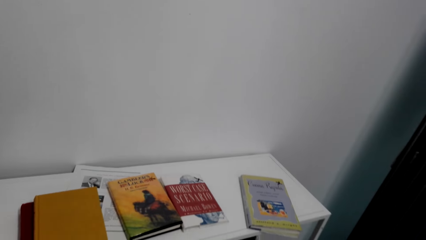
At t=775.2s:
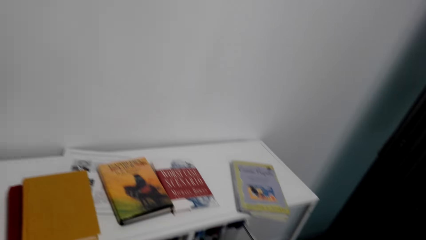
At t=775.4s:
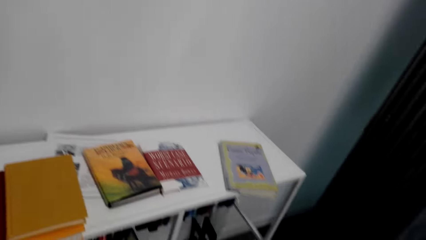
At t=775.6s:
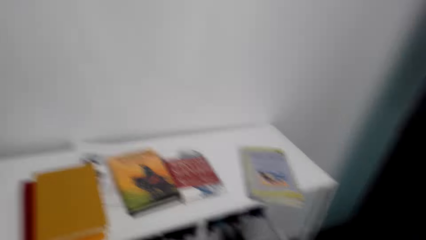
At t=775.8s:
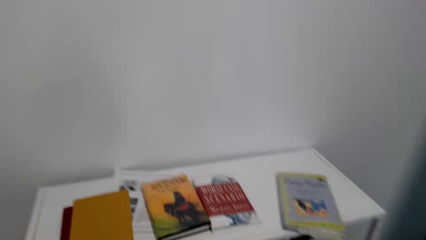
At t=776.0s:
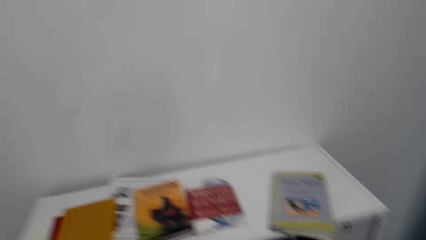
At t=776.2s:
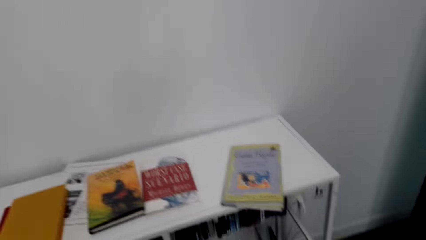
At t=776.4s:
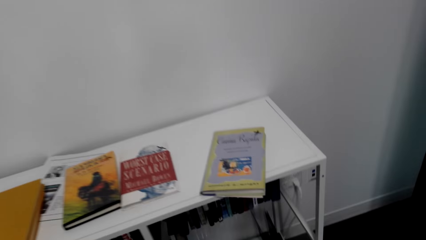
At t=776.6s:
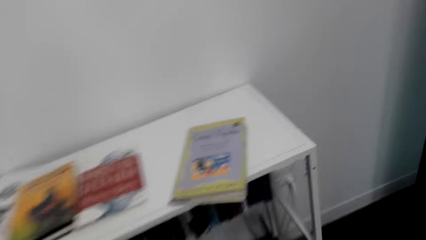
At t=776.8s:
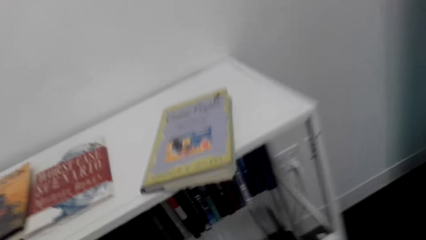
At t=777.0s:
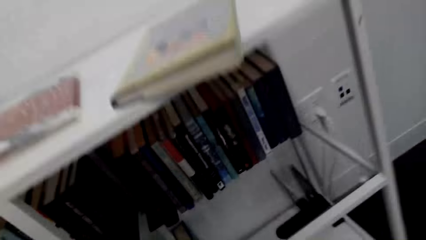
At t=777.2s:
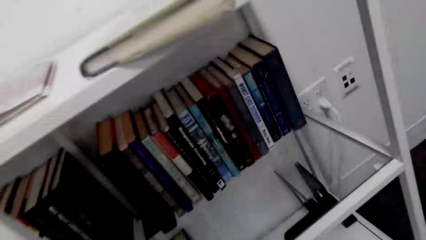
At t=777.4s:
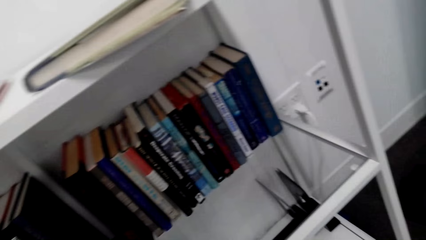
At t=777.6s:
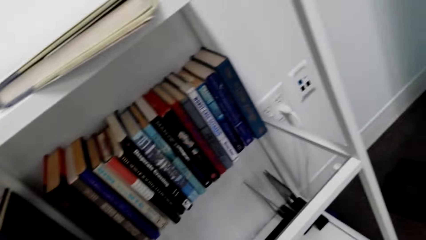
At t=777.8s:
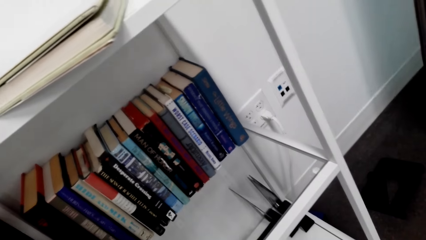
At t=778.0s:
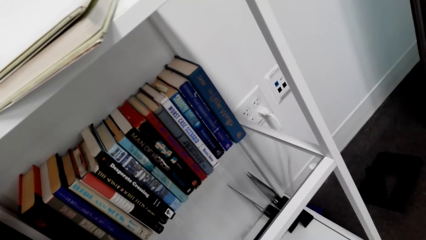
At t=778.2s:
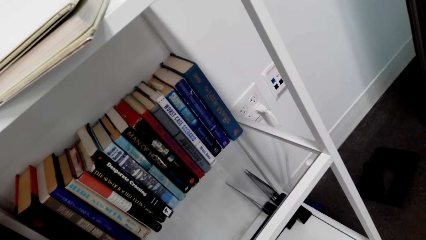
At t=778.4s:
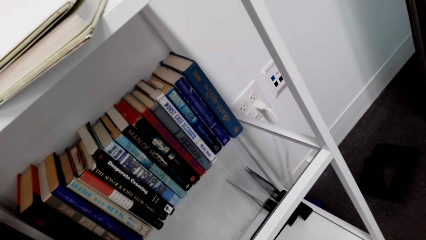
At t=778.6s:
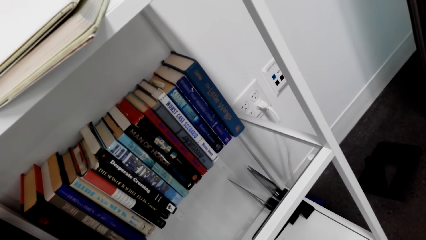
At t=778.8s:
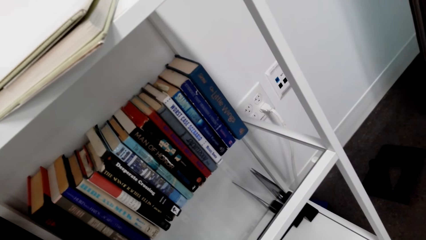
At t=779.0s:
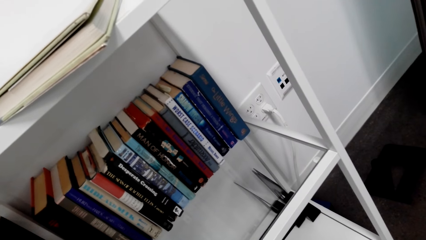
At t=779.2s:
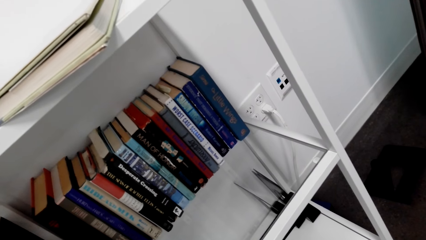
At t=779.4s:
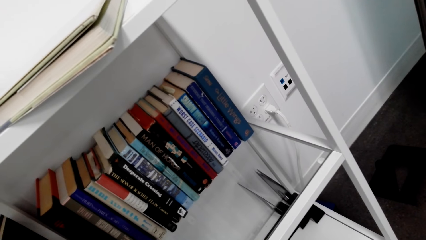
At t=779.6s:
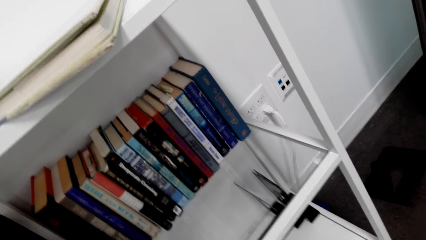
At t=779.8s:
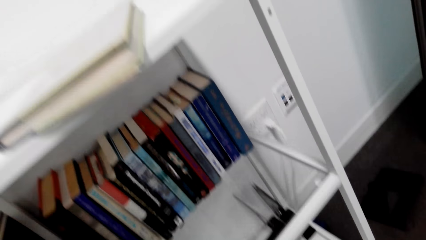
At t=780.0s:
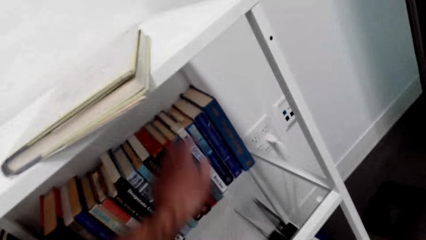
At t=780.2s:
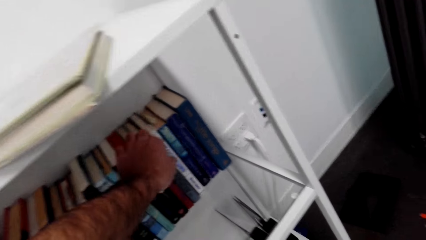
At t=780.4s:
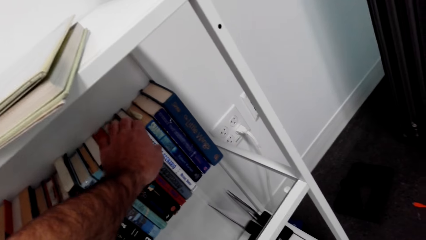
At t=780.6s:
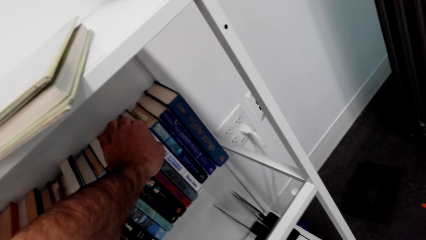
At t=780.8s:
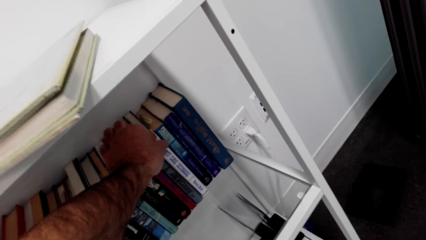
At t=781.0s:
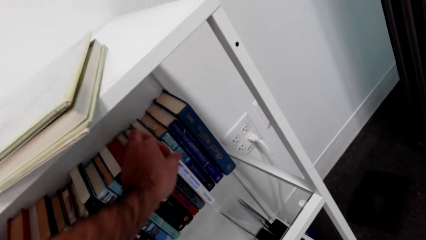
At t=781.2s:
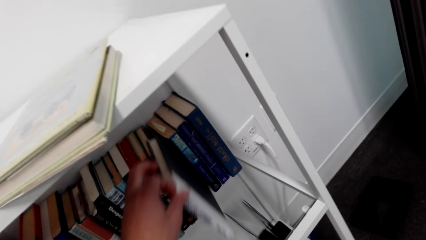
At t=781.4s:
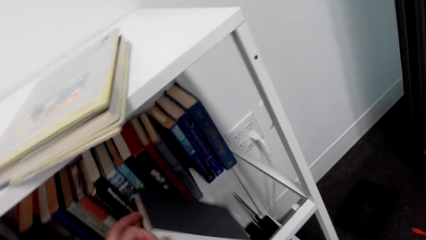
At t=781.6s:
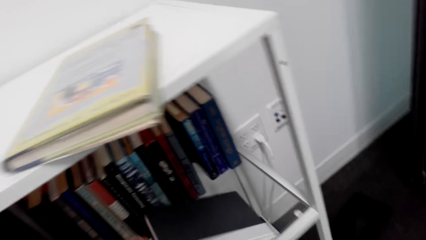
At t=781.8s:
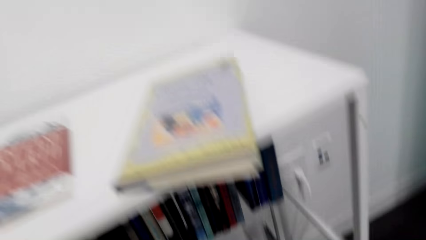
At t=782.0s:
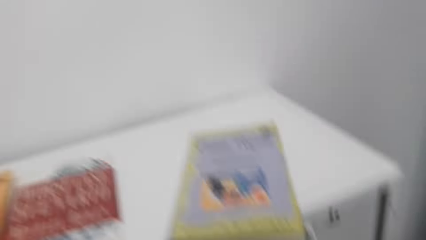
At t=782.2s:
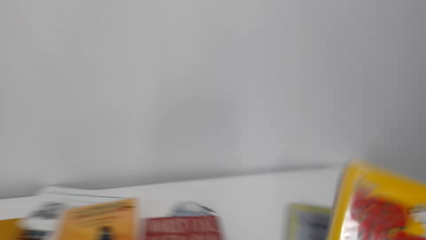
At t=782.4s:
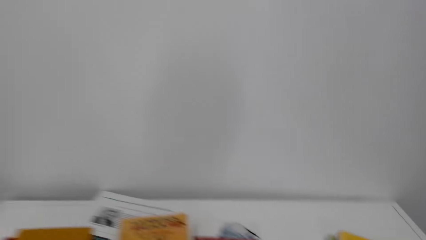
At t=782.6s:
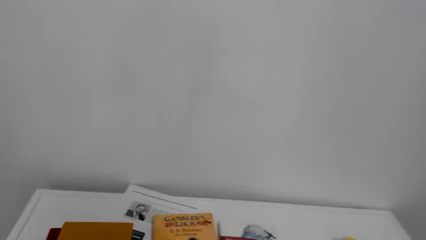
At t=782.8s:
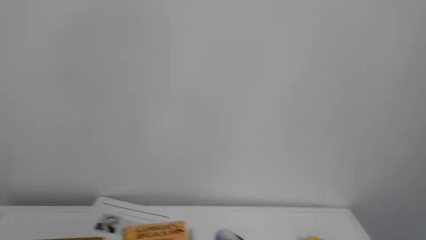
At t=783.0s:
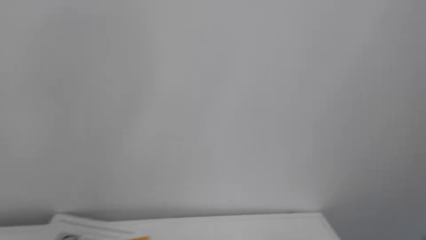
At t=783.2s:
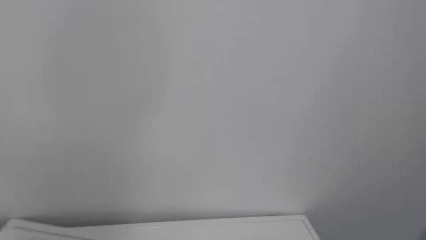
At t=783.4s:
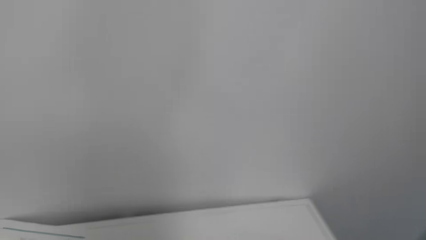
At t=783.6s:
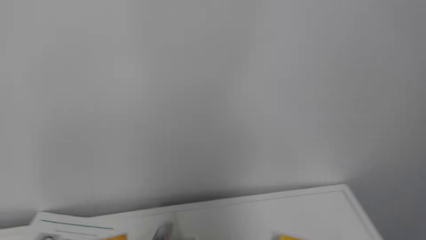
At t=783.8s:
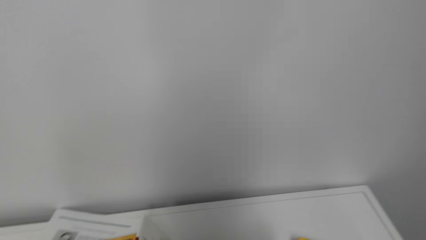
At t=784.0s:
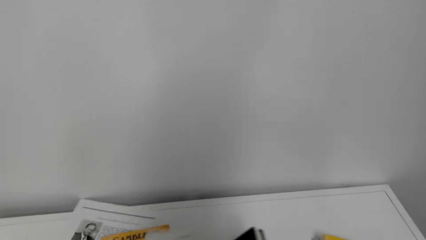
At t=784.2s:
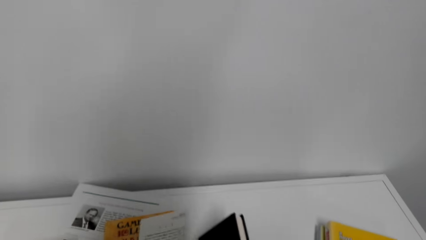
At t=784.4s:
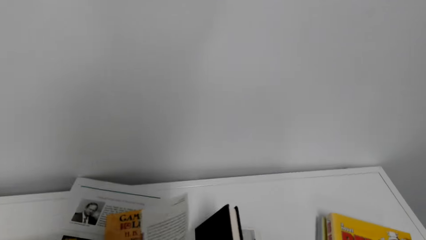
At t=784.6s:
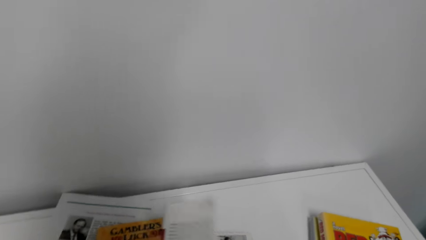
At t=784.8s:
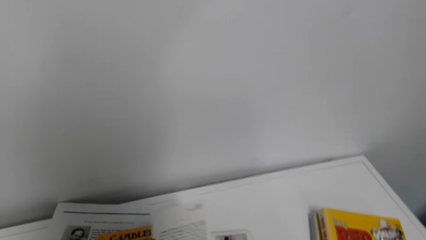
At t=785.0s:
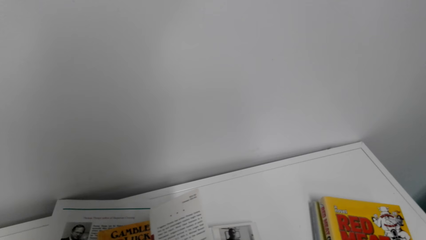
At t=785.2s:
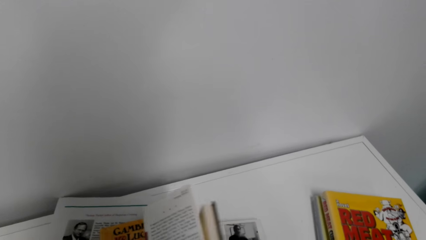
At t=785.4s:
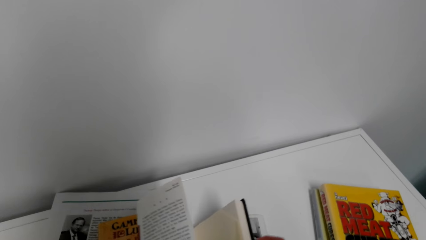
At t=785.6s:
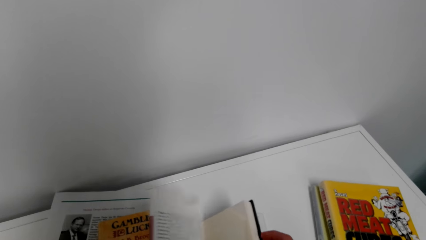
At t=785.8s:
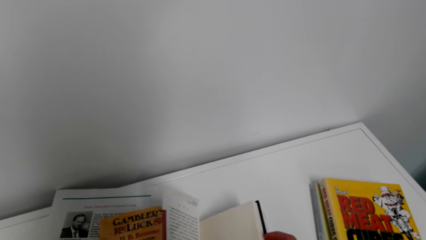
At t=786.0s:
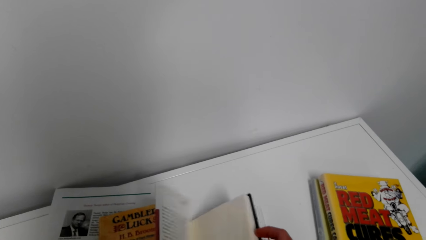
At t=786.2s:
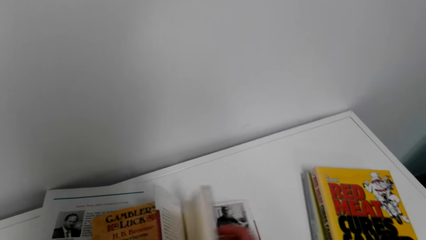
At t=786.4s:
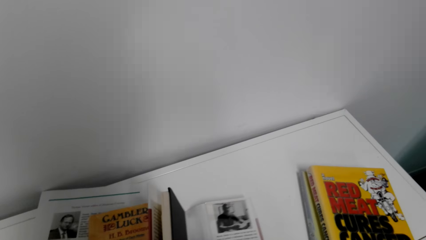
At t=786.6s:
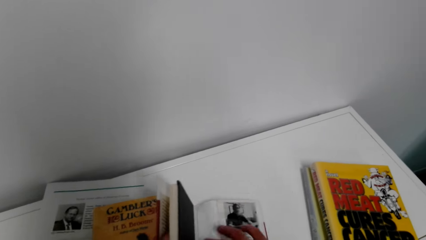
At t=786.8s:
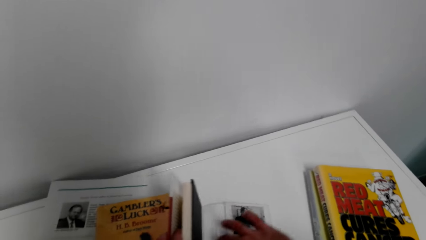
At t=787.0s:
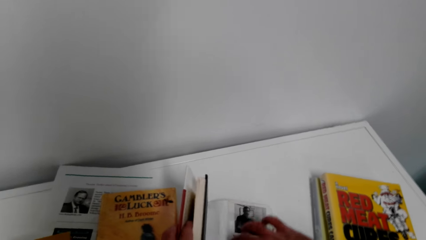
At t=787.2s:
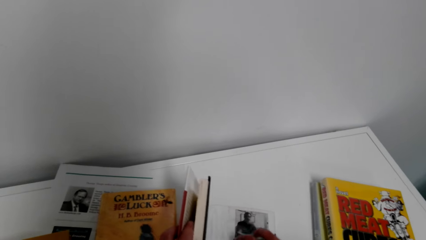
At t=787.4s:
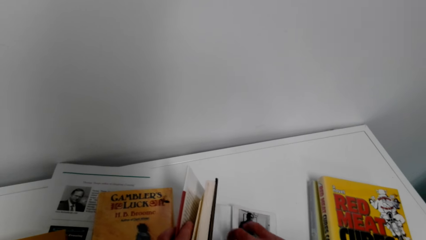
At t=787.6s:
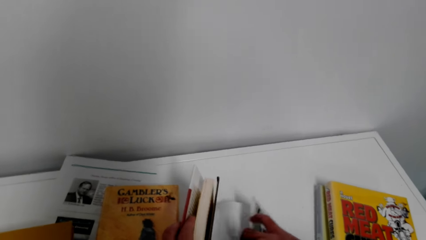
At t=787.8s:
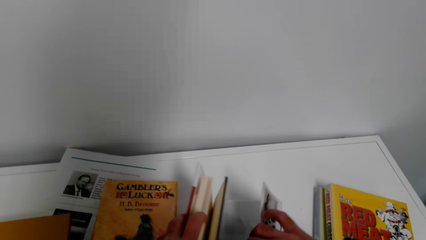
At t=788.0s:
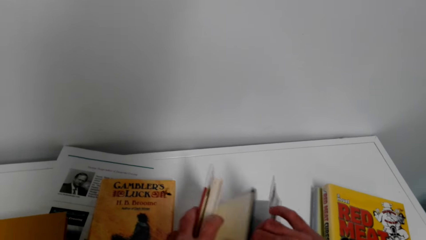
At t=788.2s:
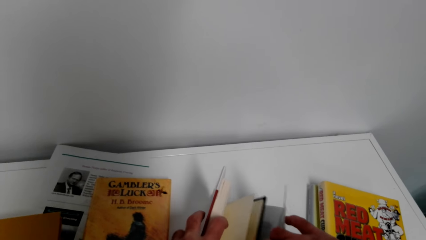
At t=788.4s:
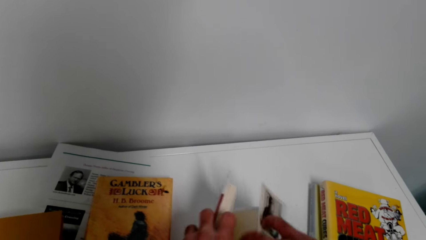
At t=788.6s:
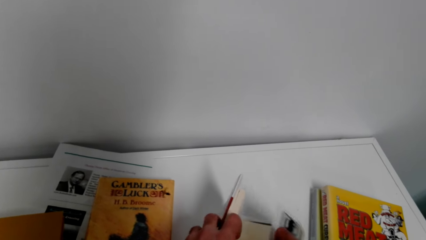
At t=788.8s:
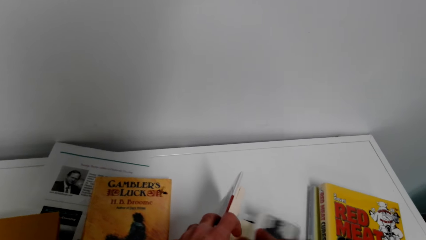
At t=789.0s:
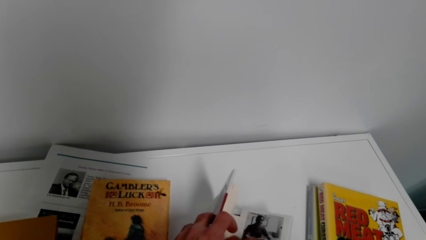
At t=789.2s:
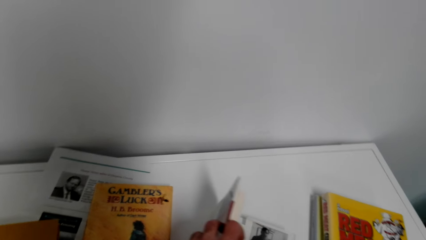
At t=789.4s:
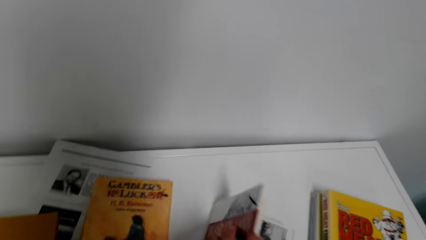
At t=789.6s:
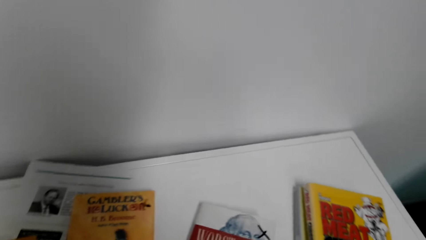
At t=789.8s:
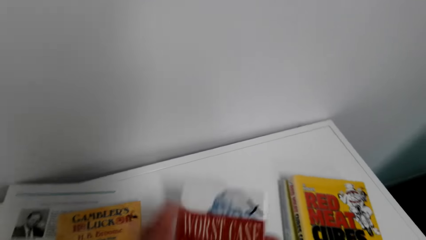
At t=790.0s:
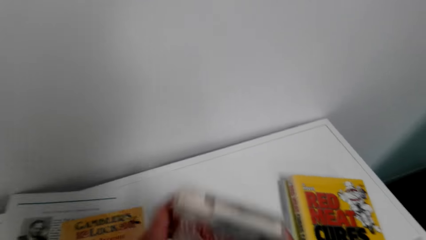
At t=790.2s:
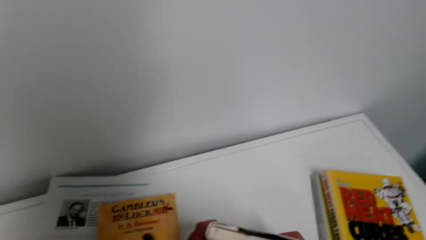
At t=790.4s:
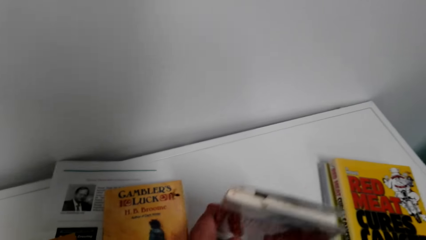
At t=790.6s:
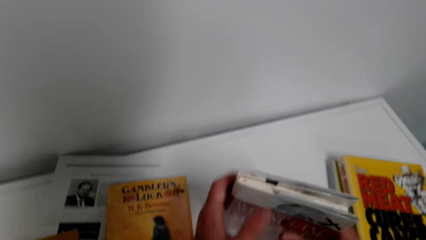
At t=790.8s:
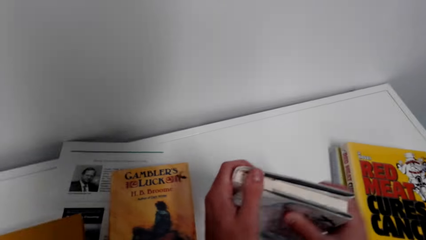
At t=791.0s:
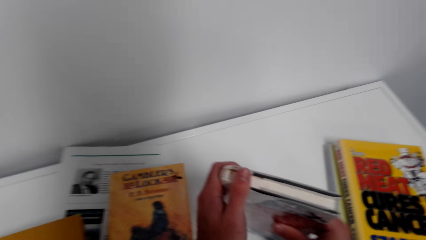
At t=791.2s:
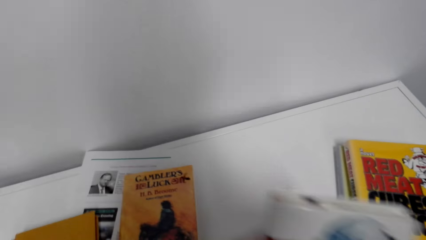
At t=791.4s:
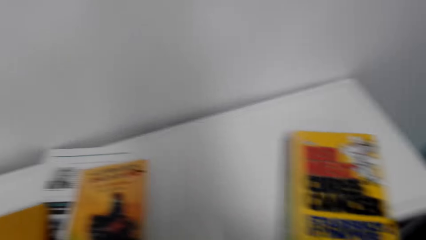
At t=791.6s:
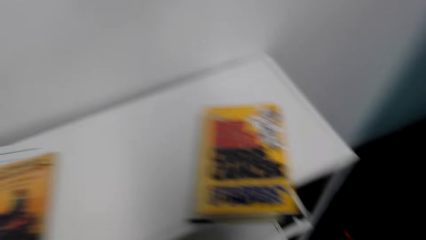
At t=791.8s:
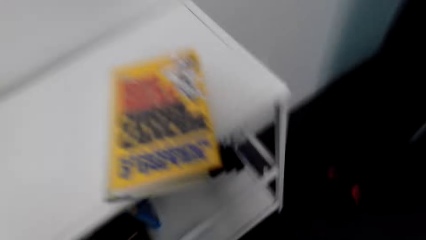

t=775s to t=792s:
The camera wearer picks up a book from the shelf. They flip pages of the book. They open the book to fix the cover.
